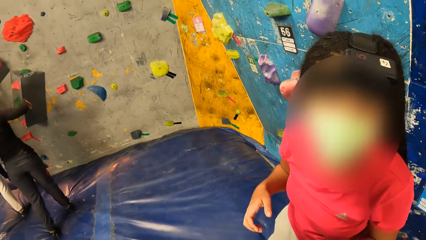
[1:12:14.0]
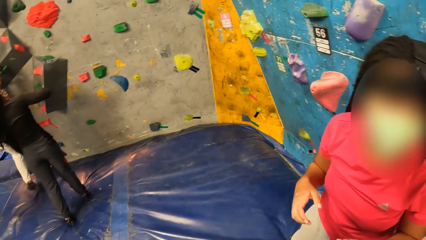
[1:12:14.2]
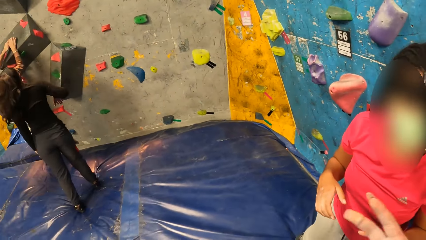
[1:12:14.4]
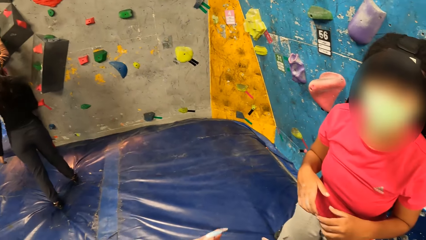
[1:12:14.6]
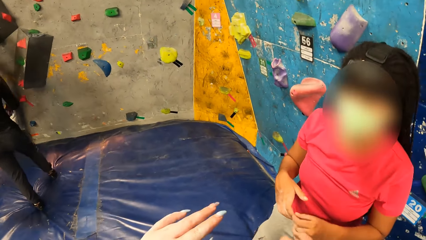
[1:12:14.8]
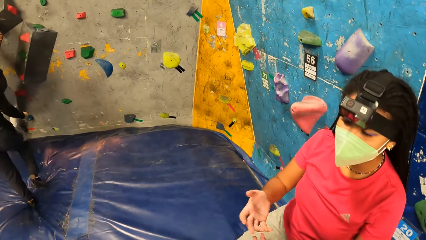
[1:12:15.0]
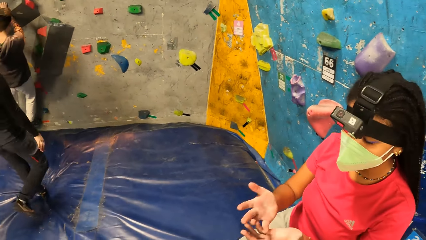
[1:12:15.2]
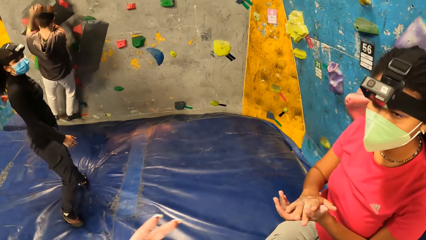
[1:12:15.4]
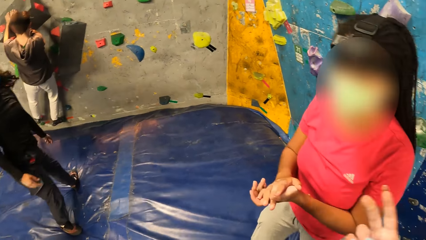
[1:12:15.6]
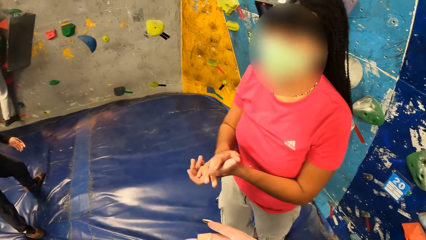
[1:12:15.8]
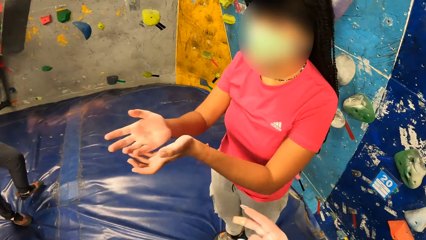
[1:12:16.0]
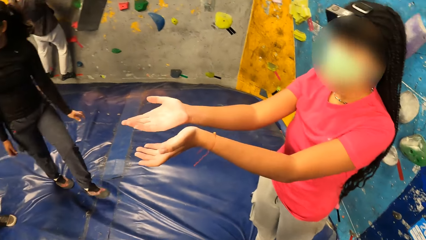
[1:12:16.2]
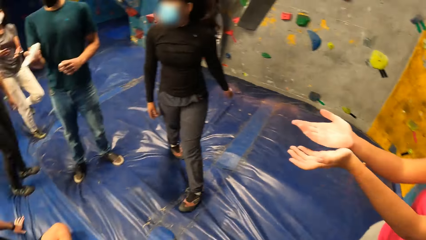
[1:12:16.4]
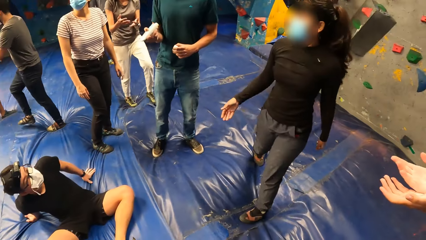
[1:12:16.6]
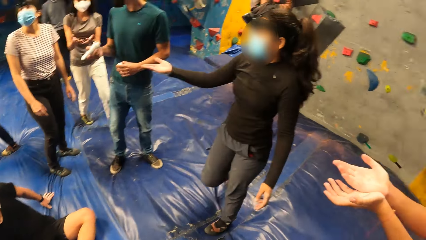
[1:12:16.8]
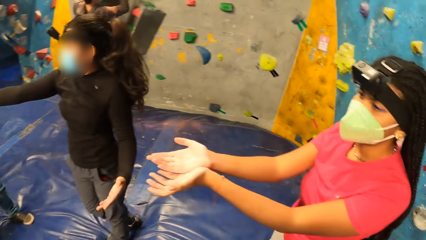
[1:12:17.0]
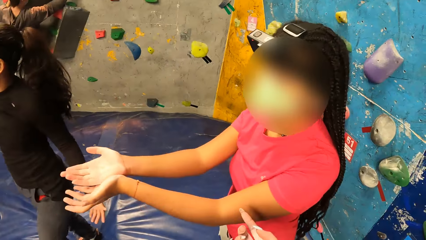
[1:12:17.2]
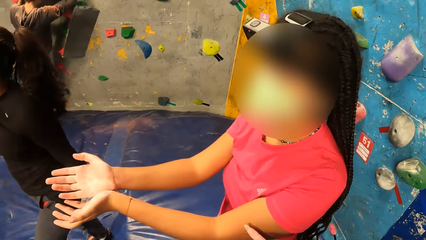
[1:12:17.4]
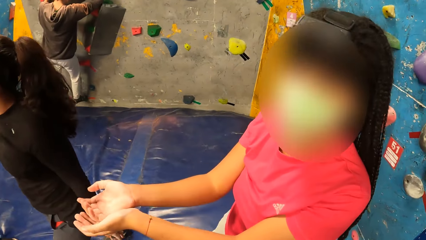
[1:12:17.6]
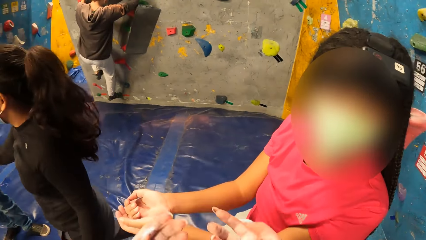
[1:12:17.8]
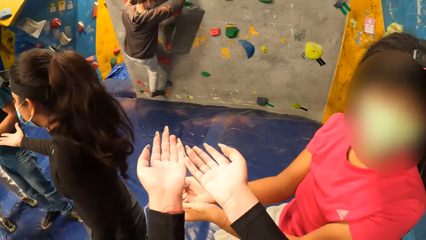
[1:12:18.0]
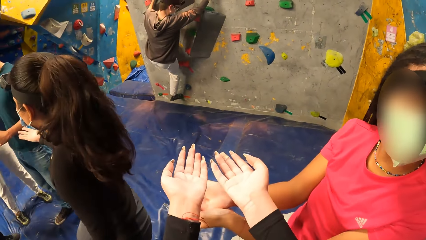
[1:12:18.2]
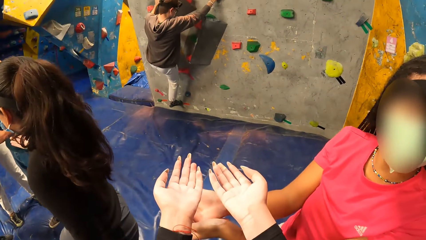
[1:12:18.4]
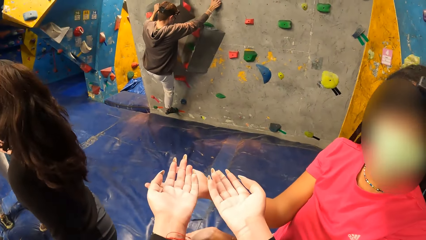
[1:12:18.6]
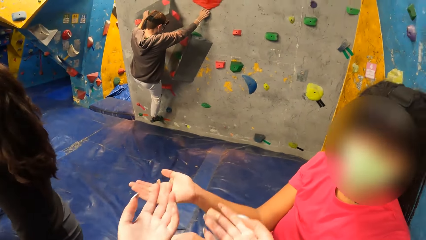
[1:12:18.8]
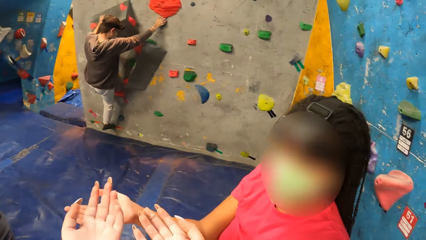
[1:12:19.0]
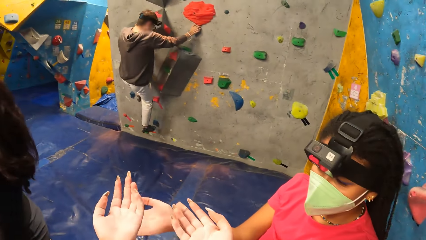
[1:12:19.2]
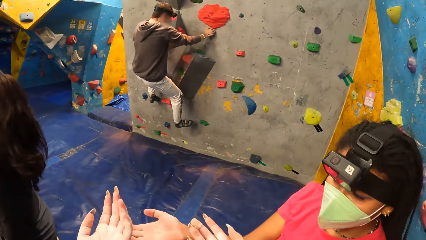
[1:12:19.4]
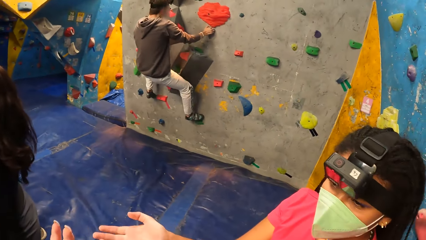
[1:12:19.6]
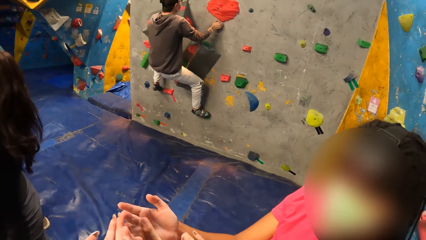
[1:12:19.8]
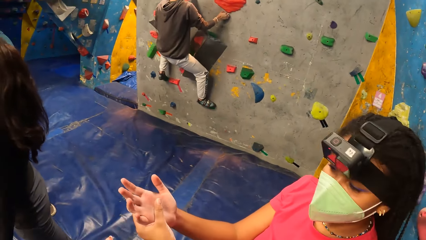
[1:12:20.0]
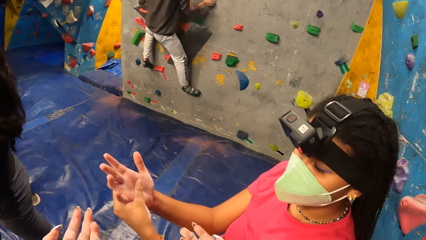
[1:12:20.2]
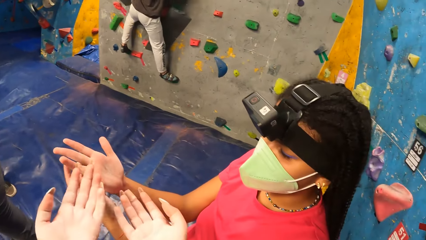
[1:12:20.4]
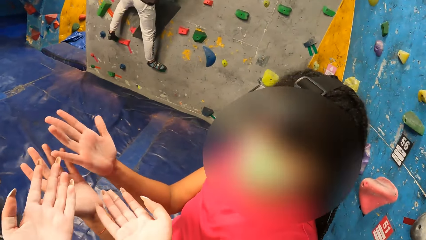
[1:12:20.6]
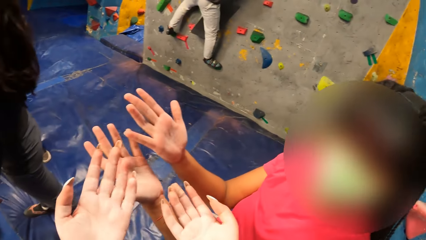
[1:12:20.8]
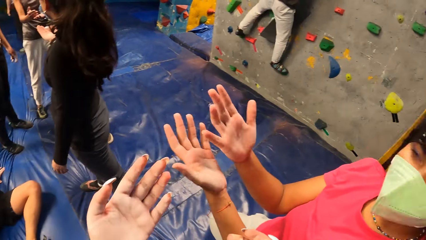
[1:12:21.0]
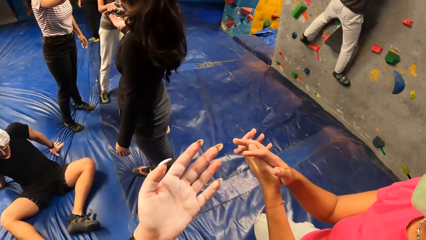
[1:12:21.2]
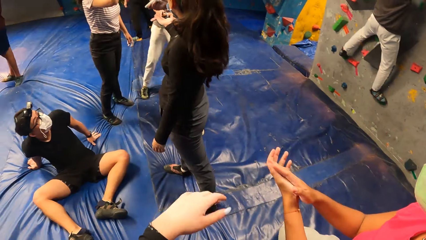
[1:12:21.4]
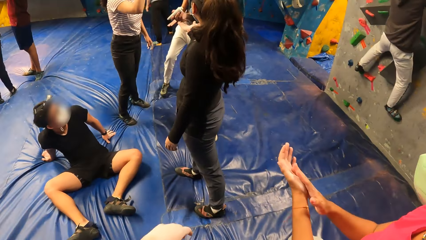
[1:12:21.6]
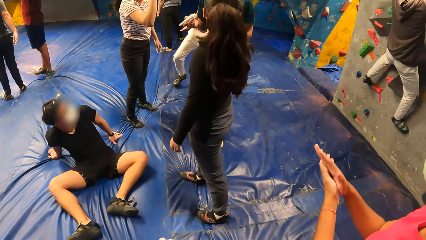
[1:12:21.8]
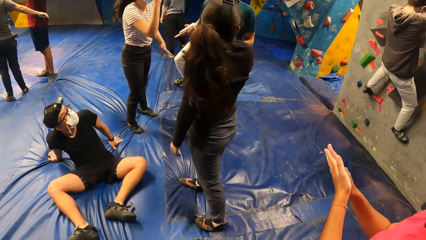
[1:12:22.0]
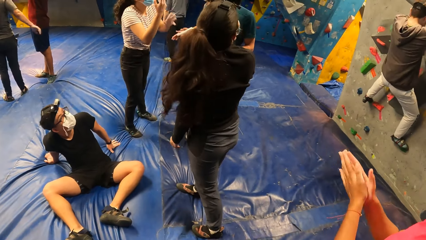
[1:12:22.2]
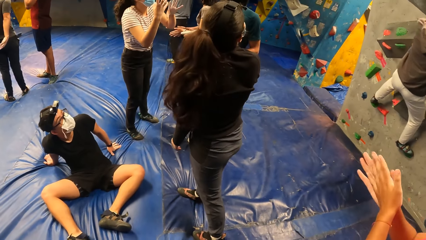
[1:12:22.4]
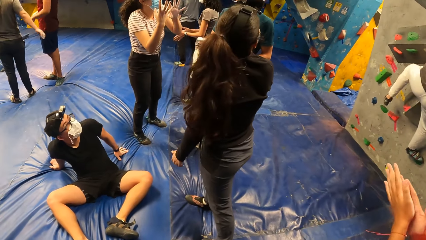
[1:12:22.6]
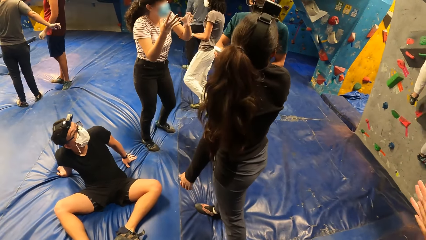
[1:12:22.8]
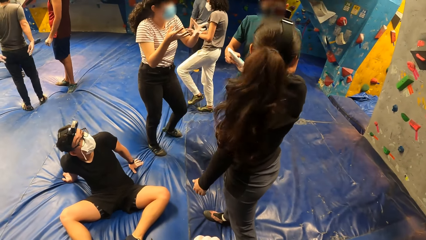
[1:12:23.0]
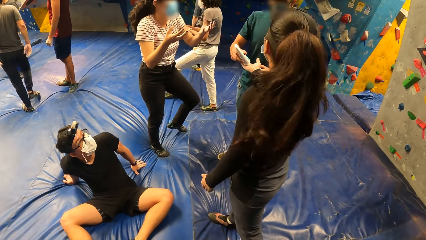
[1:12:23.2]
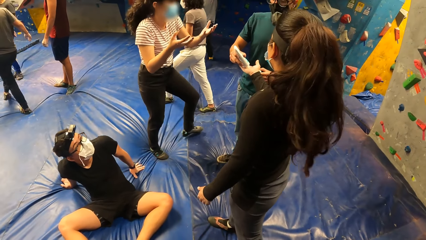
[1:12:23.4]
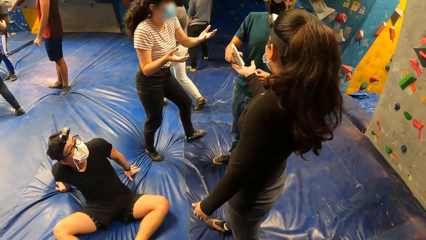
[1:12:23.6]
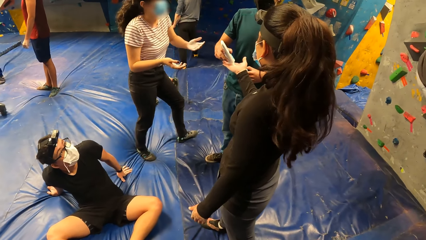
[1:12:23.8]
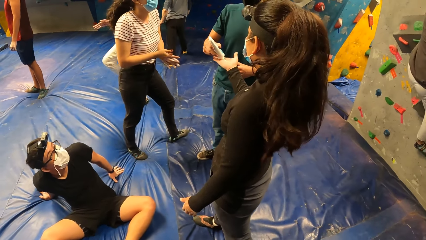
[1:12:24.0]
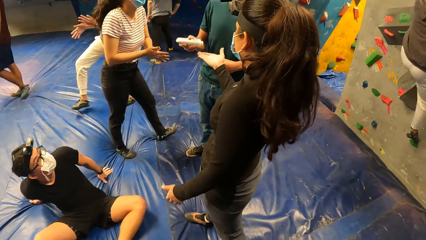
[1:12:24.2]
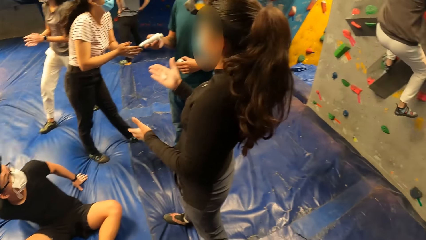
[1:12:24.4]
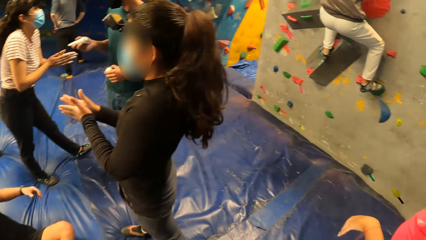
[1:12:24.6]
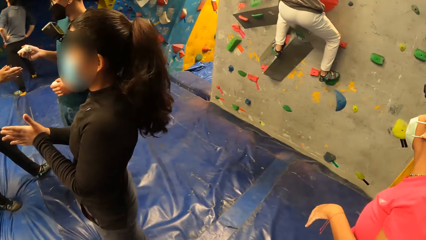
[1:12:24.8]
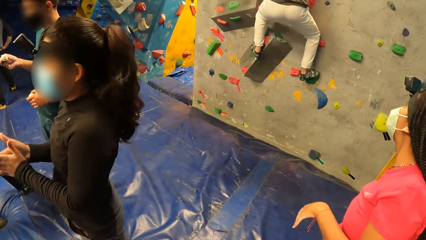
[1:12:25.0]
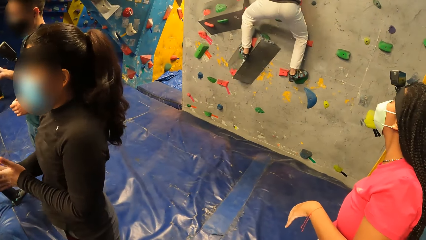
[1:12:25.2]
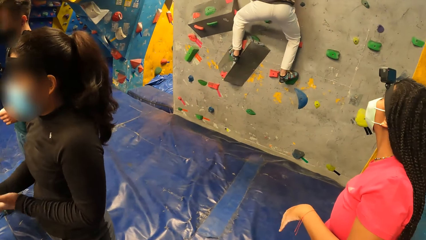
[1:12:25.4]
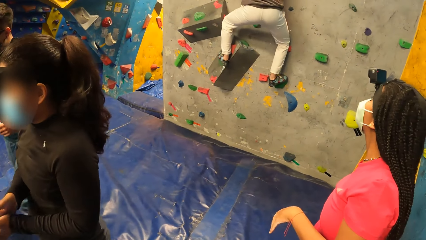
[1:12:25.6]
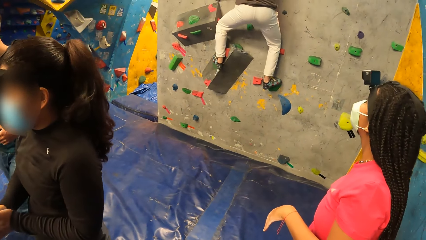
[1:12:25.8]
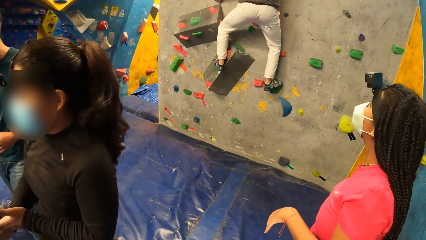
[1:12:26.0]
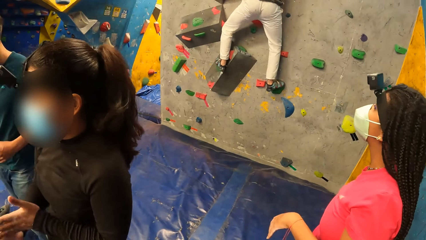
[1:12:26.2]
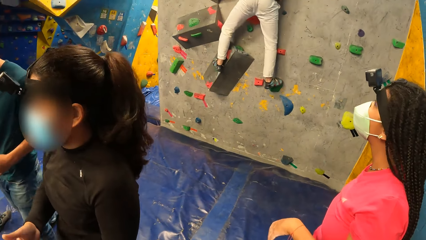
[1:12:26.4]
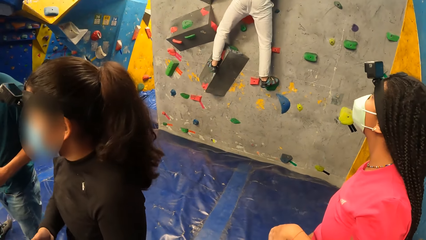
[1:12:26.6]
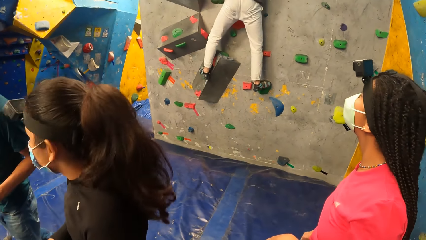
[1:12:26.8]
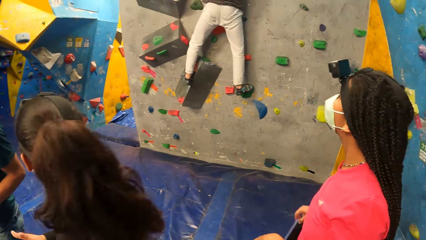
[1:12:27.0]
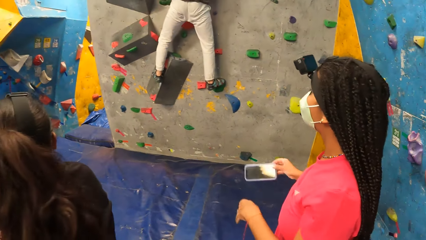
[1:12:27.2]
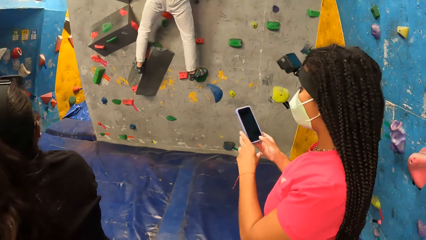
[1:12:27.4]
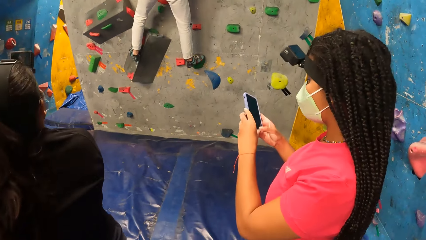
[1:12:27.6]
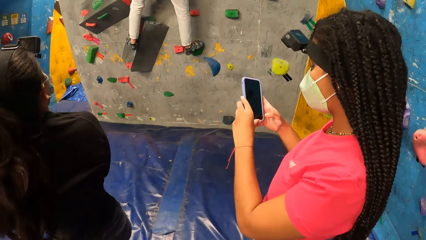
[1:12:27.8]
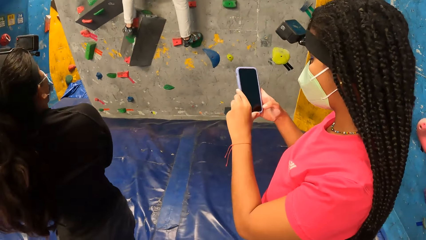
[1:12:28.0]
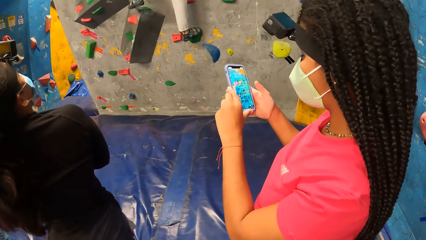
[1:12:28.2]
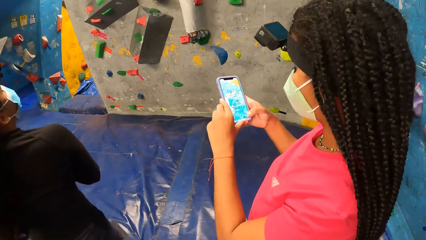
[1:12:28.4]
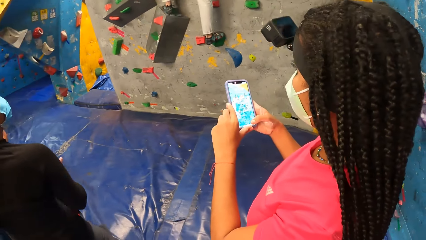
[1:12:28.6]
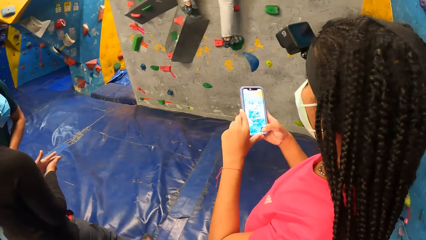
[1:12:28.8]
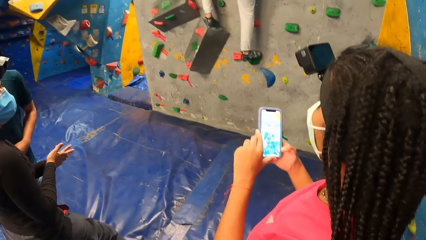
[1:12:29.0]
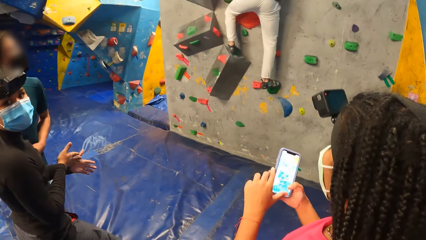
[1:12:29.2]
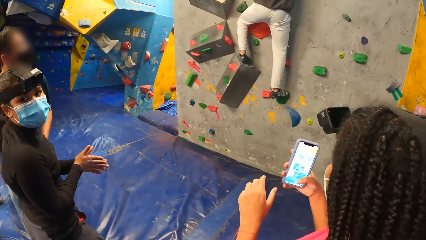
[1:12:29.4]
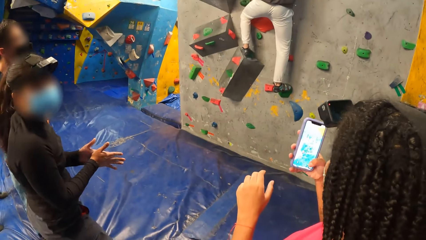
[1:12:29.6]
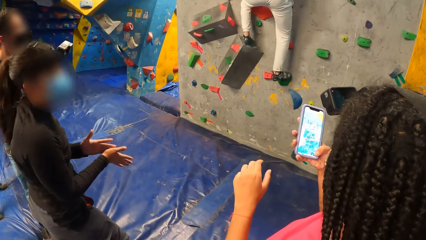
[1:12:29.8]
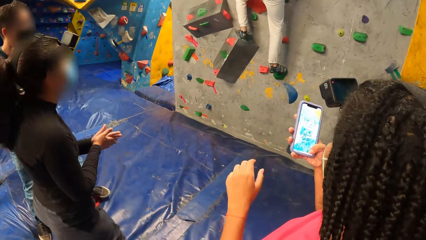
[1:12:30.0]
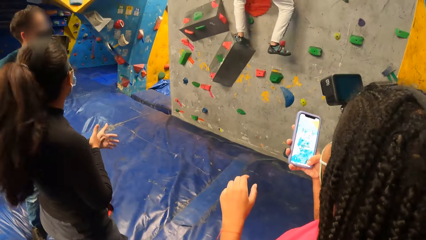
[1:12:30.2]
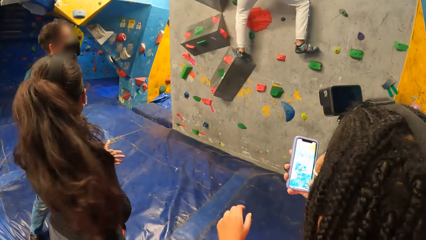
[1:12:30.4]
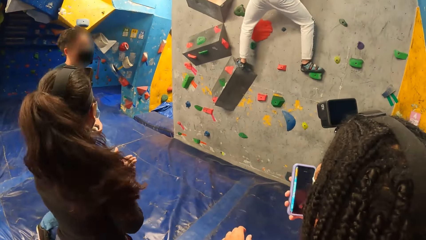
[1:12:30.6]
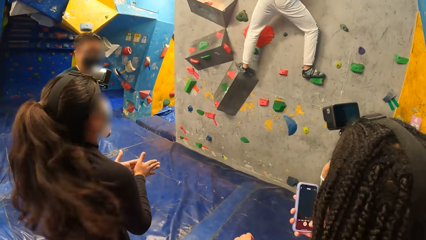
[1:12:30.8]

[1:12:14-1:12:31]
The camera wearer looks around. They talk to a woman, stretch hands, and talk to the woman. They look around. A man pours gel onto another woman's right palm with his right hand. The second woman rubs her palms together. A third woman brings out a phone from her pocket with her right hand.
